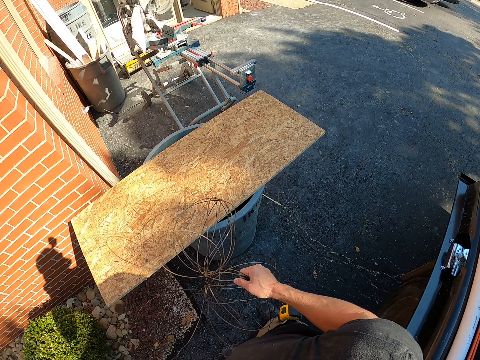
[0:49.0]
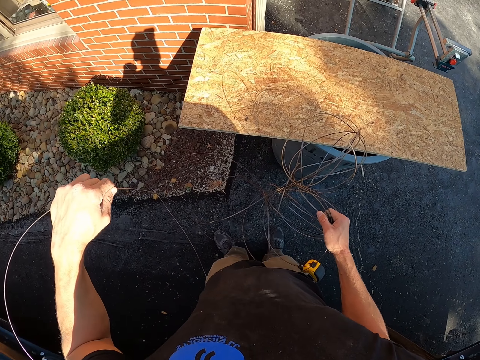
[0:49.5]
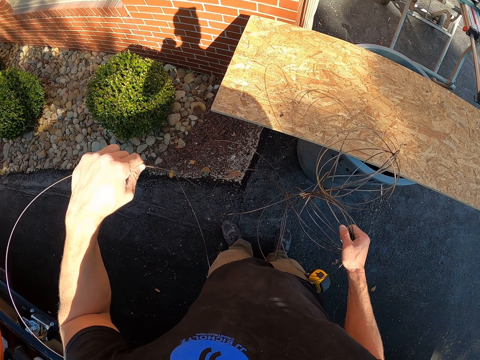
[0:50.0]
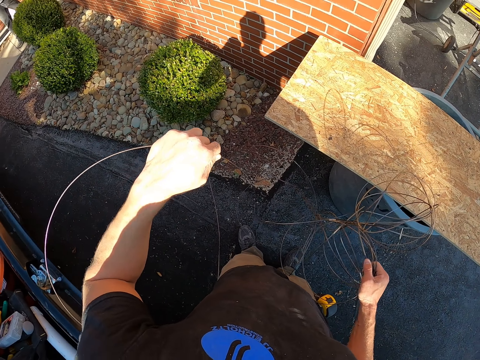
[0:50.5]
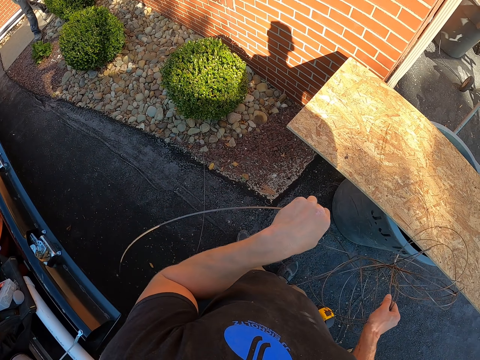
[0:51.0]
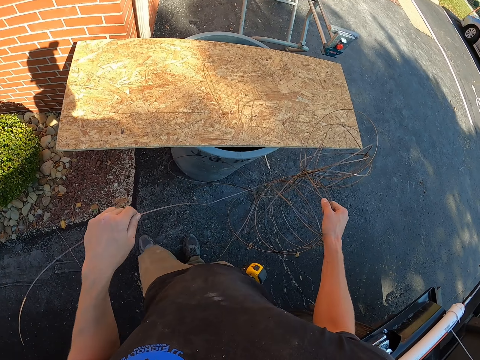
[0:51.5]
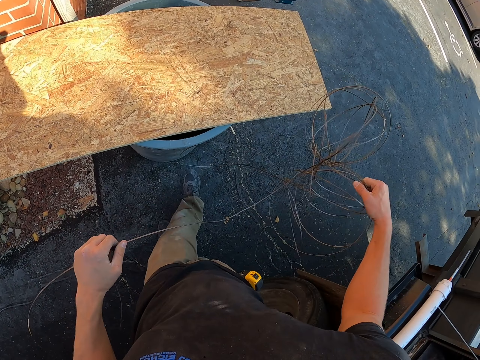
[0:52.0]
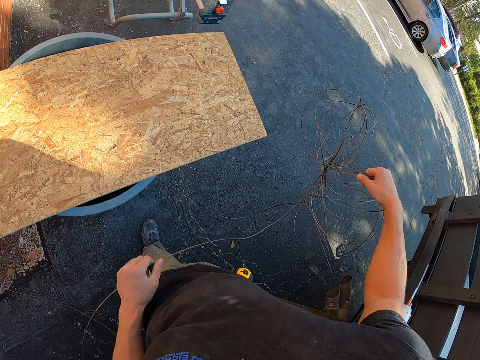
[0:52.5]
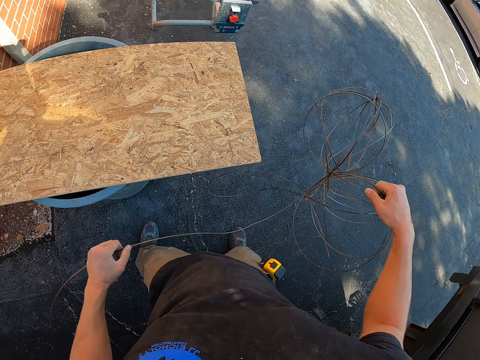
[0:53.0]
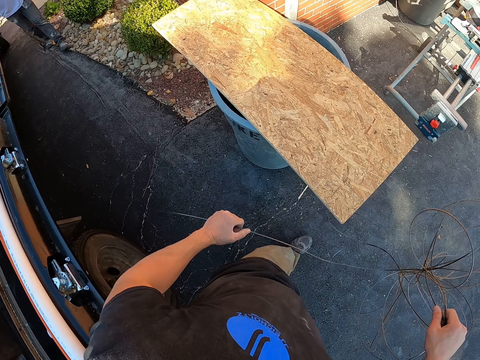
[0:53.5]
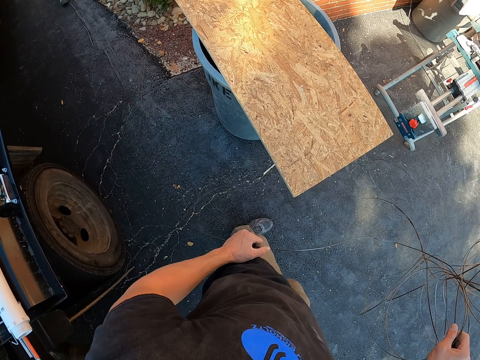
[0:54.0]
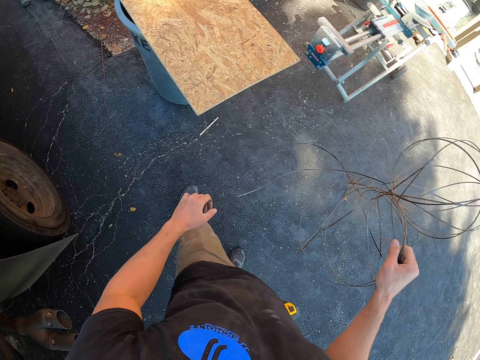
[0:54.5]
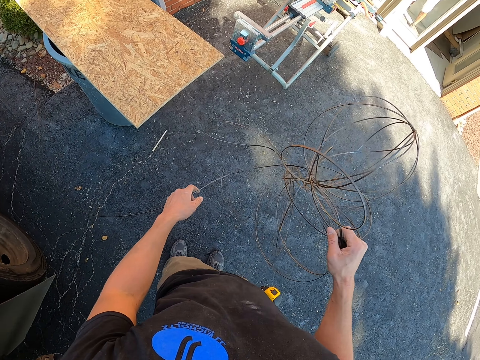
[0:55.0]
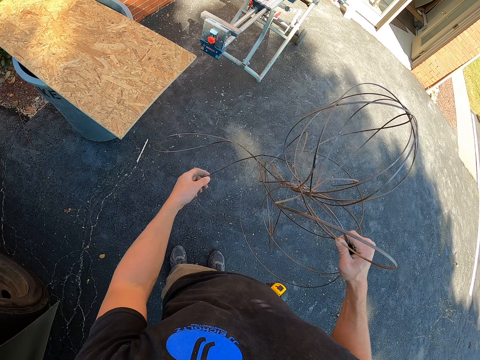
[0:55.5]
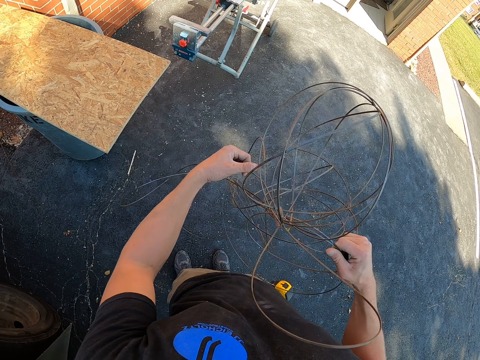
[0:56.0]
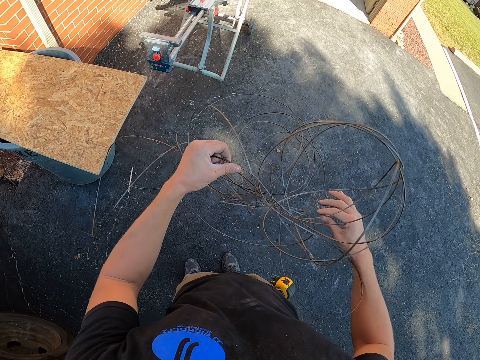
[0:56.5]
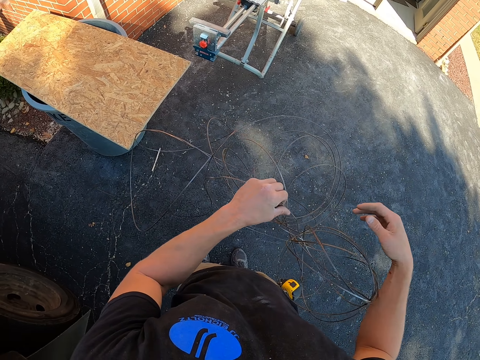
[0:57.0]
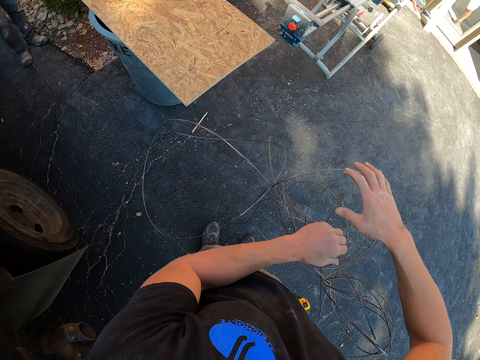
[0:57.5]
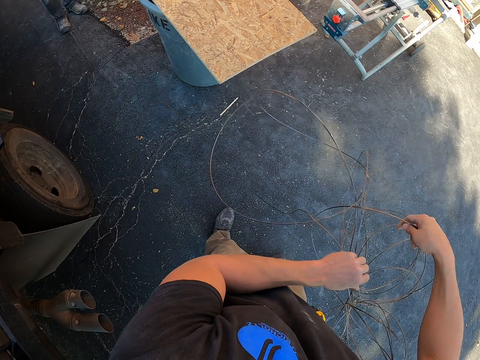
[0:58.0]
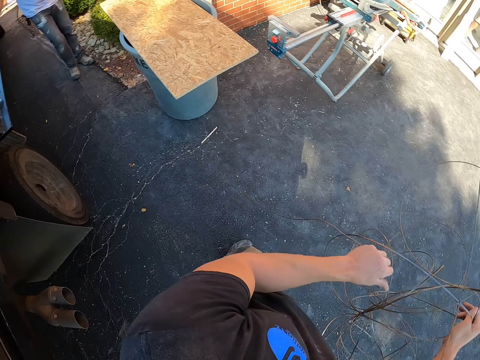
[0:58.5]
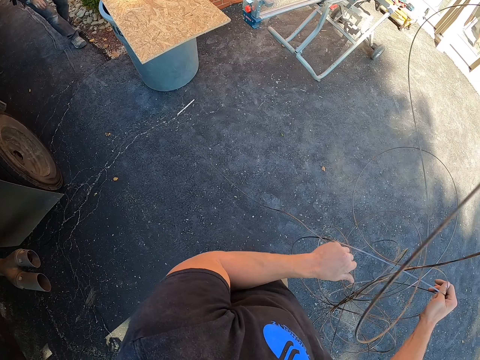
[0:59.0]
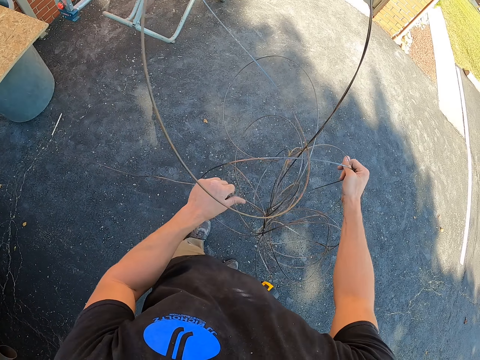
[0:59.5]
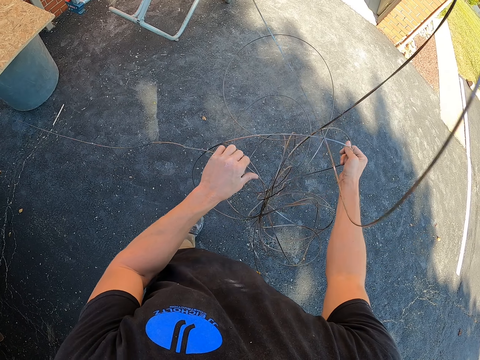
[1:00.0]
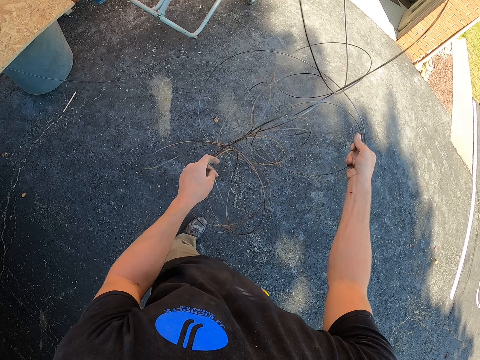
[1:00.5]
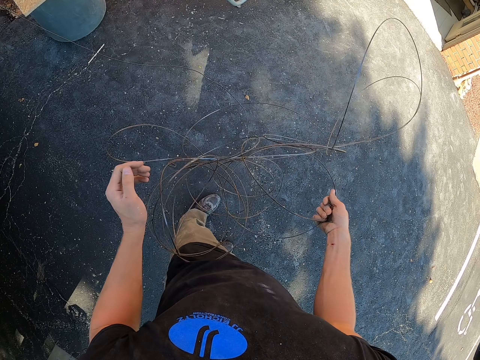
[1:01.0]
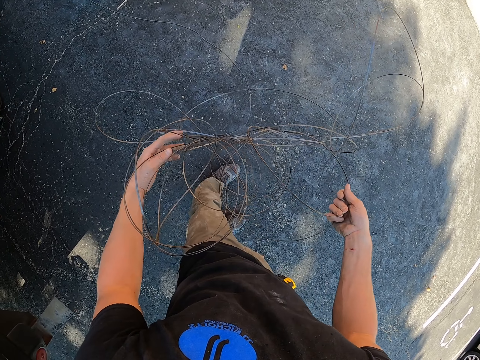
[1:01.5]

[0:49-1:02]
The camera wearer looks around the area. They walk around the area. They separate a coil of wire.

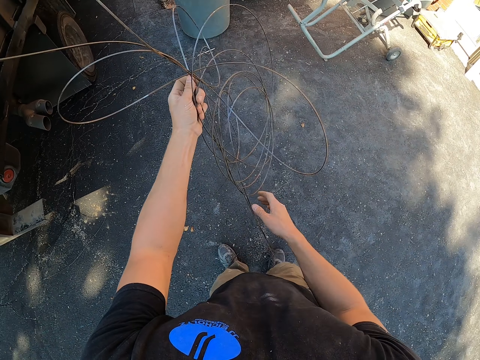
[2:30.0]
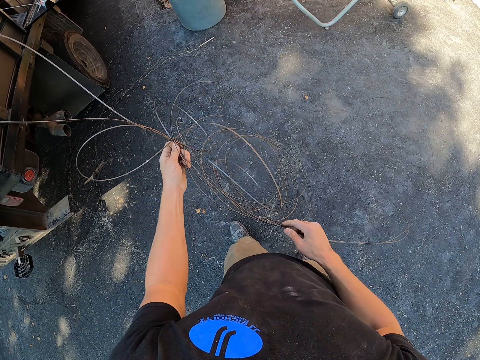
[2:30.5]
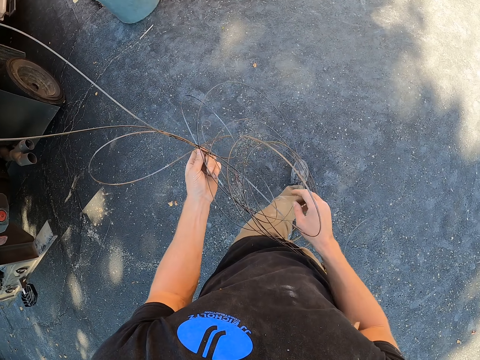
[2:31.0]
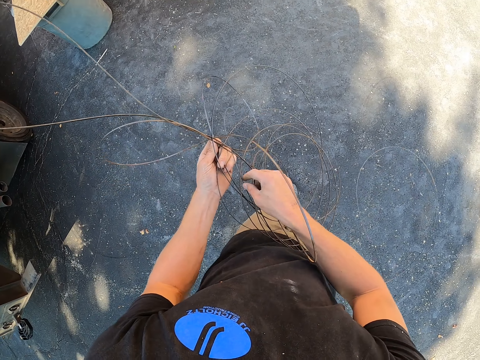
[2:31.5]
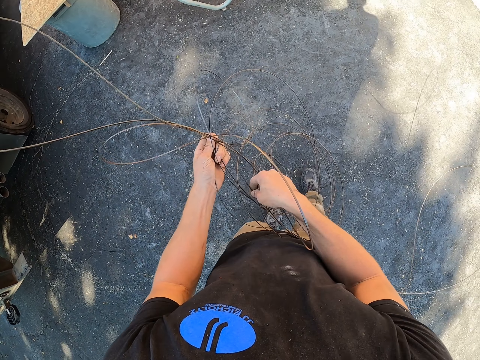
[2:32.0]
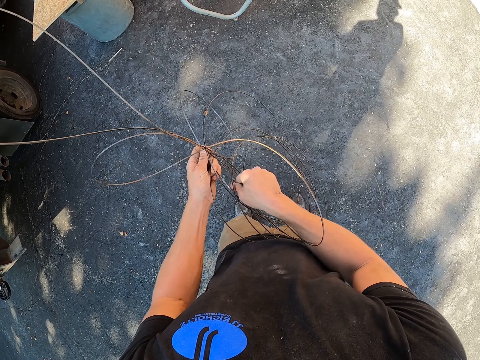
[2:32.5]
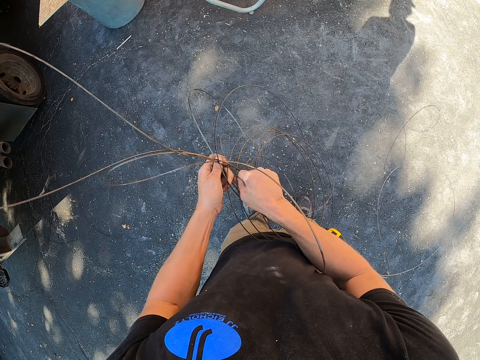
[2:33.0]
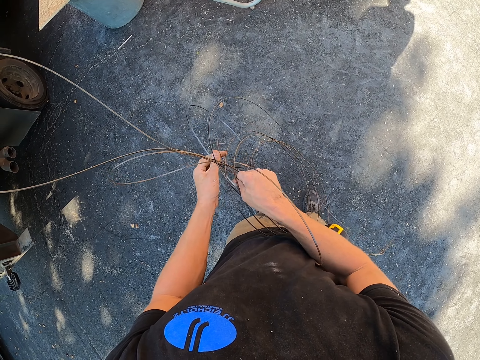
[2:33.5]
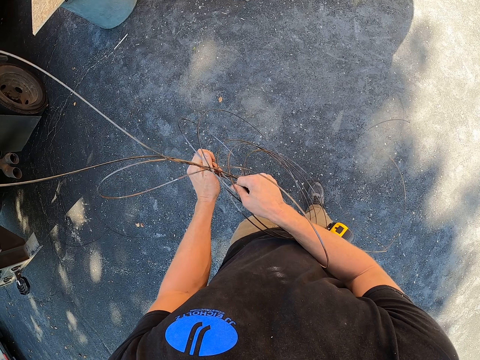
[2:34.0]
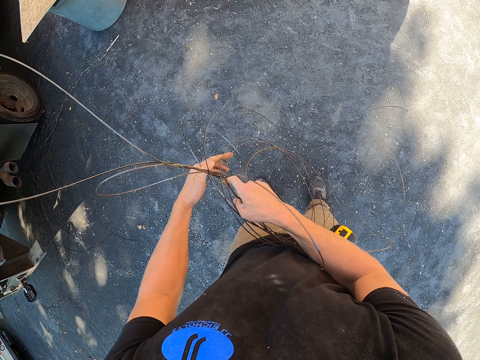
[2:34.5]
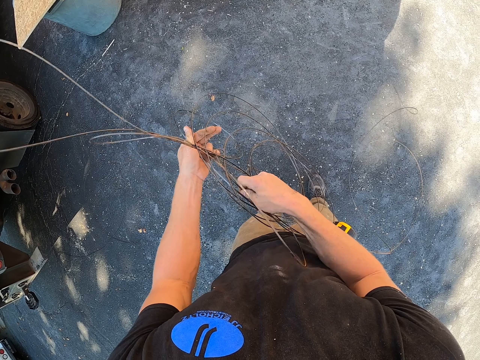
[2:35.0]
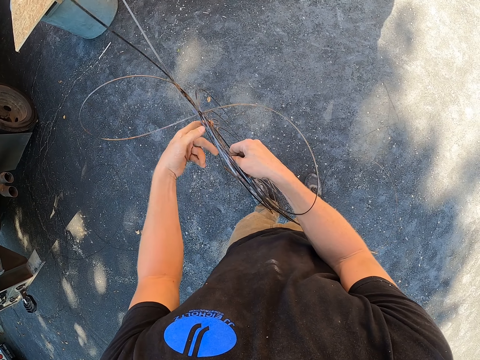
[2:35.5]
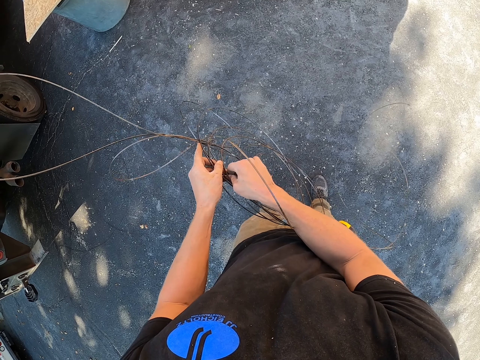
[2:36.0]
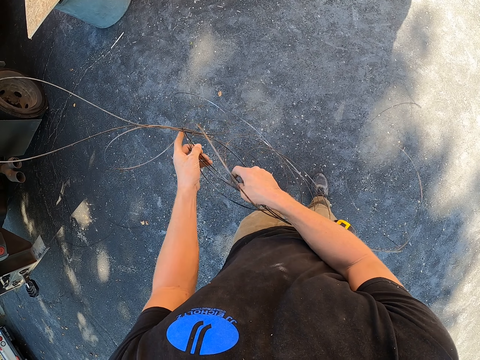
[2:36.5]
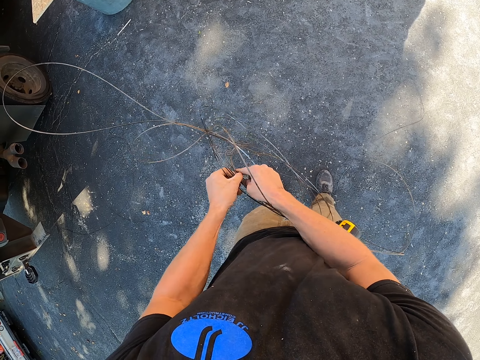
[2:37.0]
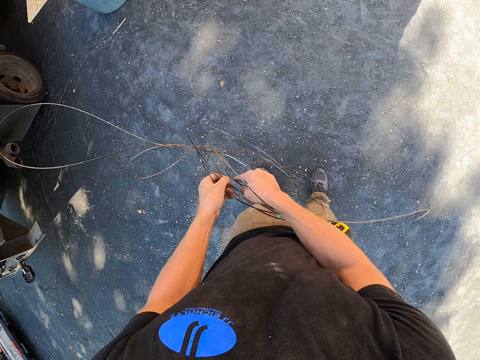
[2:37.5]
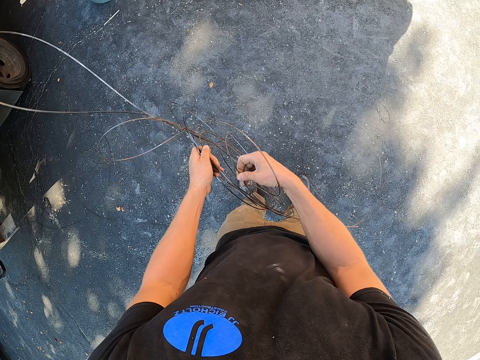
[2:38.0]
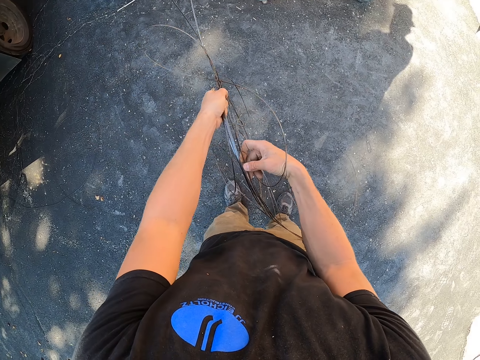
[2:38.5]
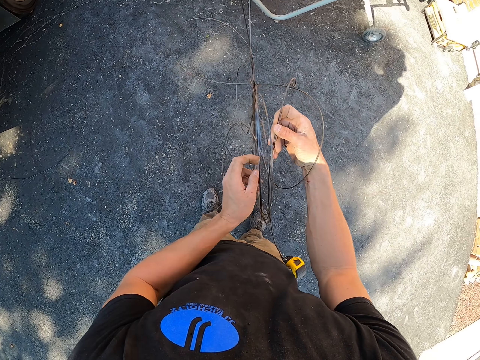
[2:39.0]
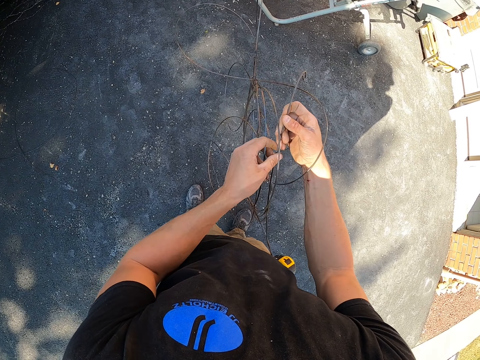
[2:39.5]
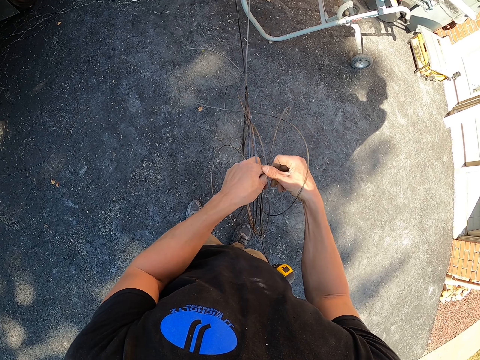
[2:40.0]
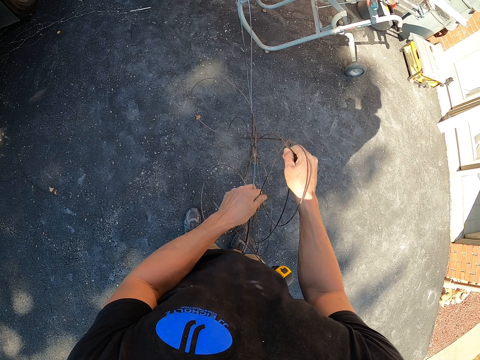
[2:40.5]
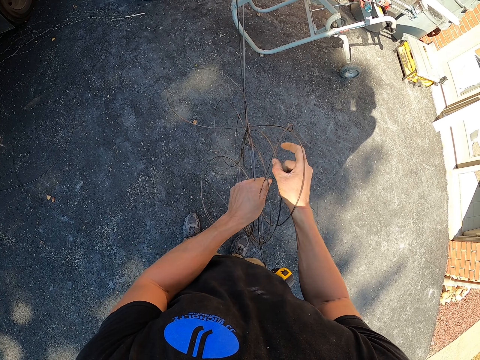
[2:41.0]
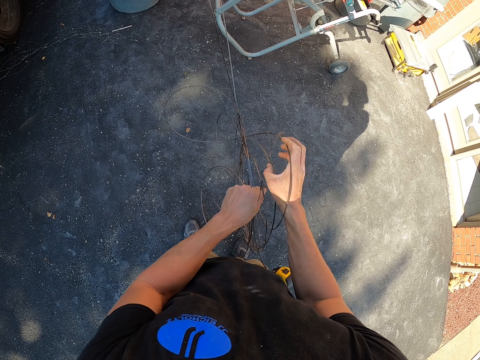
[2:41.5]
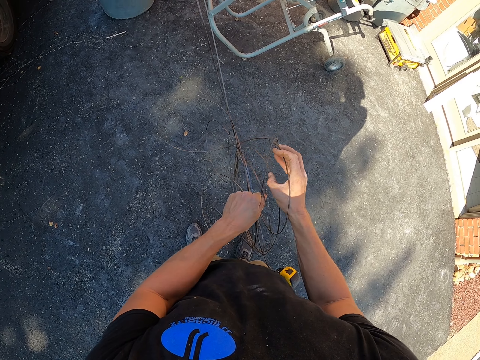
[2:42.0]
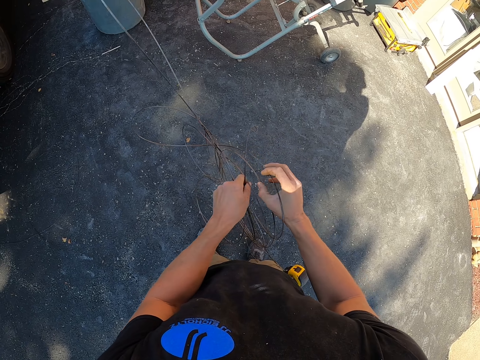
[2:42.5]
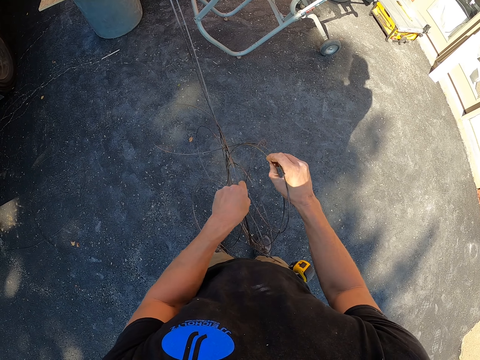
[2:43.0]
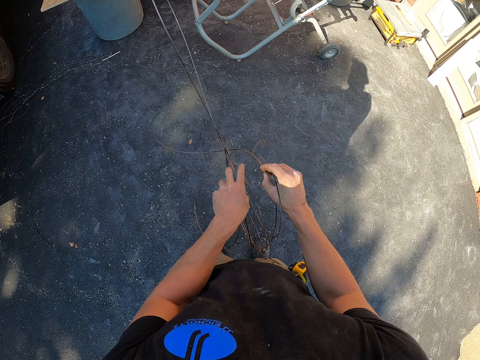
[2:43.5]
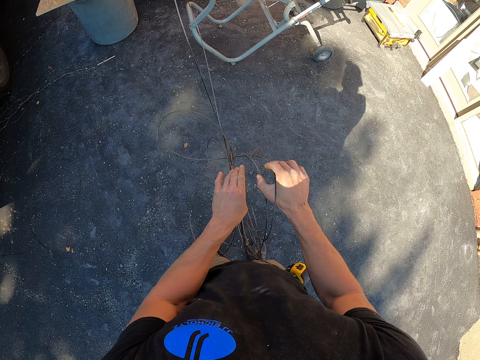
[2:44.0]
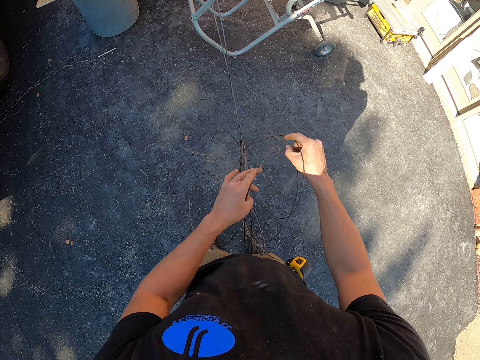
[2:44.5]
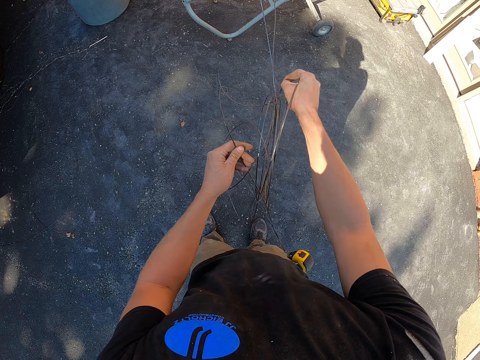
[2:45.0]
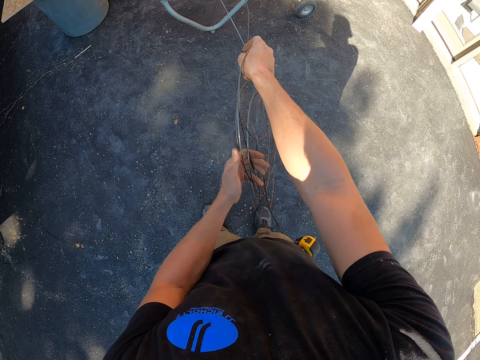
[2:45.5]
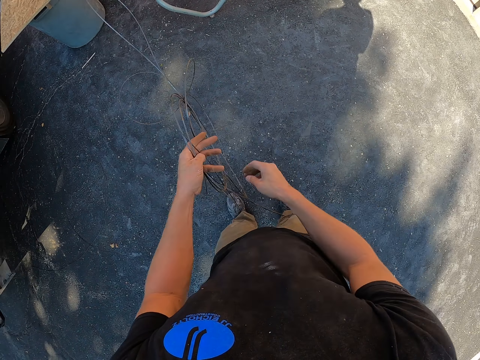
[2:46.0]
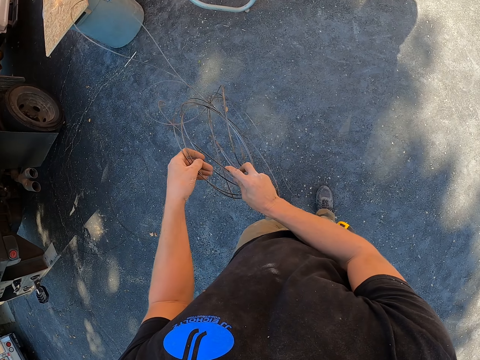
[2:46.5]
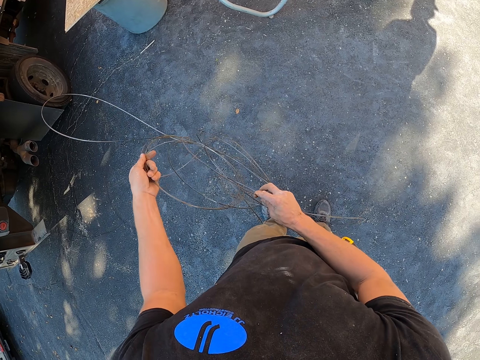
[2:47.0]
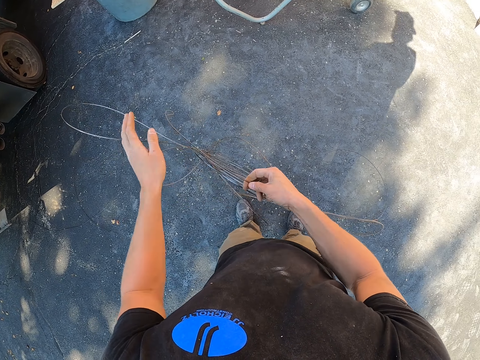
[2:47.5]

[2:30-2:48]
The camera wearer turns around the area. They separate a coil of wire.
